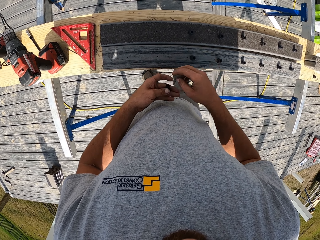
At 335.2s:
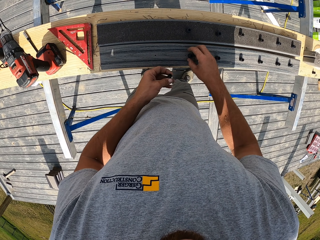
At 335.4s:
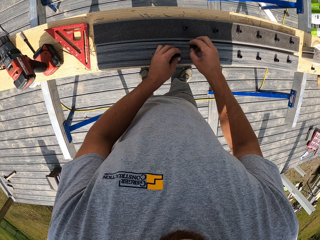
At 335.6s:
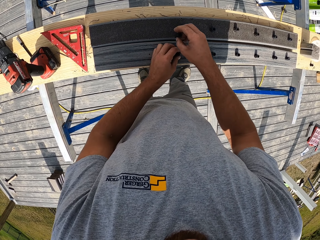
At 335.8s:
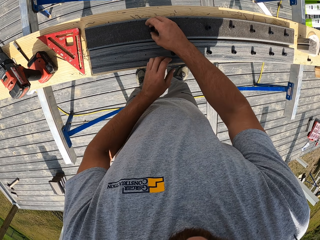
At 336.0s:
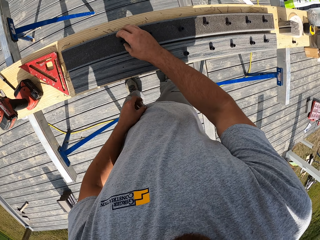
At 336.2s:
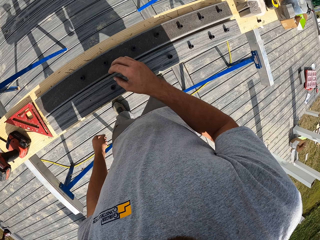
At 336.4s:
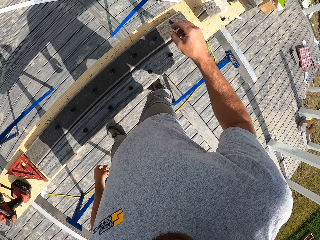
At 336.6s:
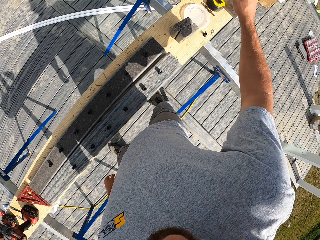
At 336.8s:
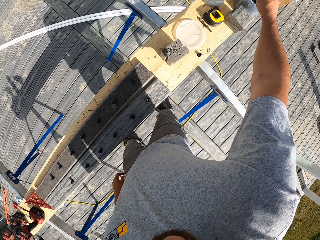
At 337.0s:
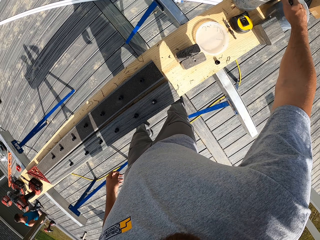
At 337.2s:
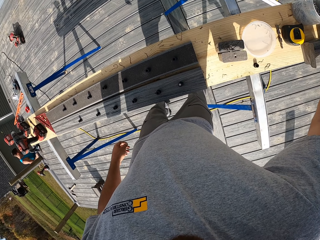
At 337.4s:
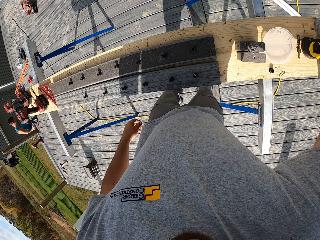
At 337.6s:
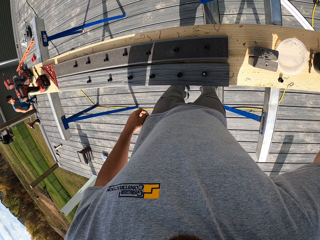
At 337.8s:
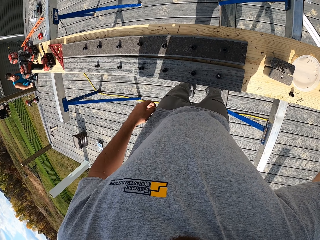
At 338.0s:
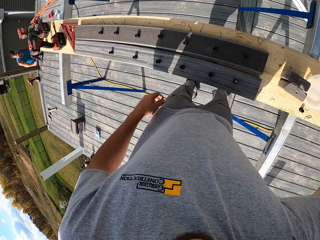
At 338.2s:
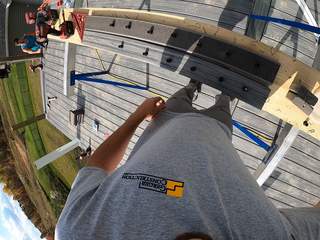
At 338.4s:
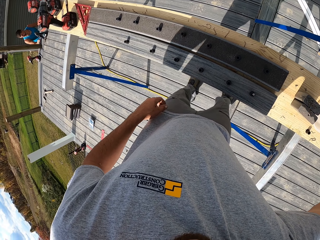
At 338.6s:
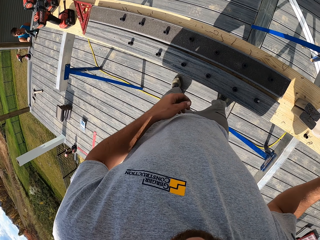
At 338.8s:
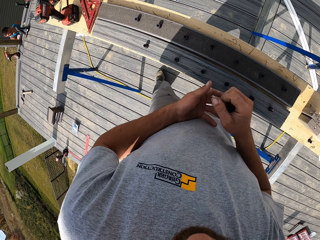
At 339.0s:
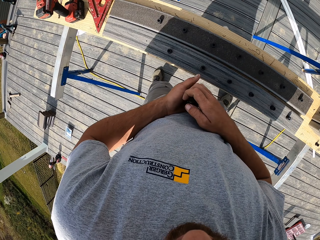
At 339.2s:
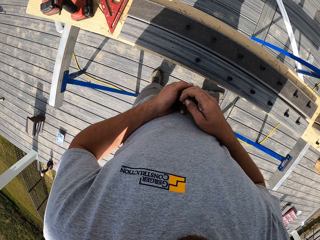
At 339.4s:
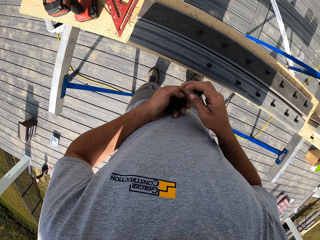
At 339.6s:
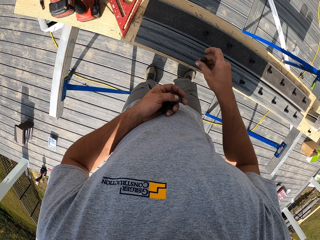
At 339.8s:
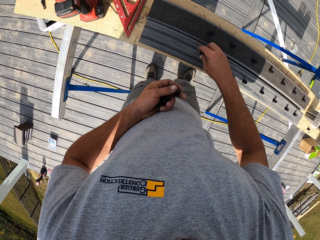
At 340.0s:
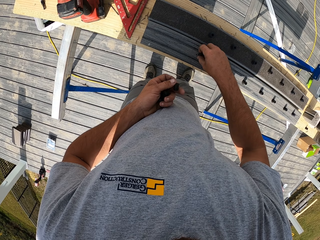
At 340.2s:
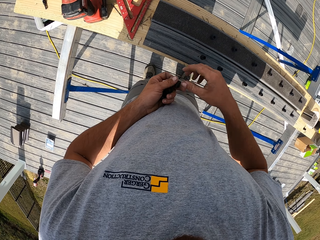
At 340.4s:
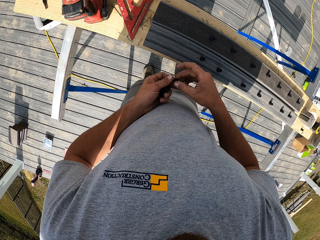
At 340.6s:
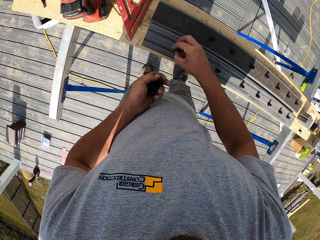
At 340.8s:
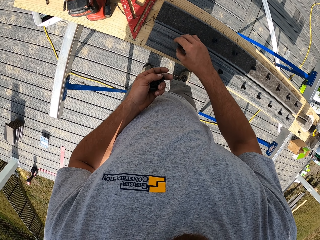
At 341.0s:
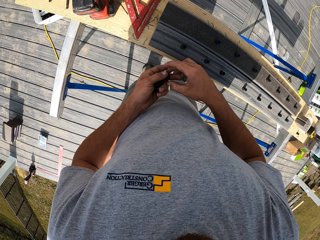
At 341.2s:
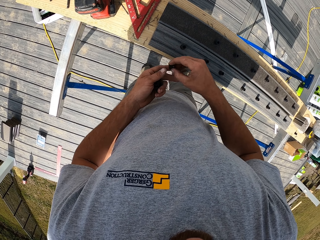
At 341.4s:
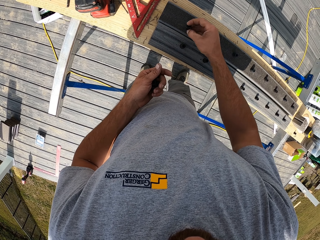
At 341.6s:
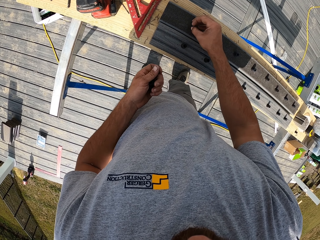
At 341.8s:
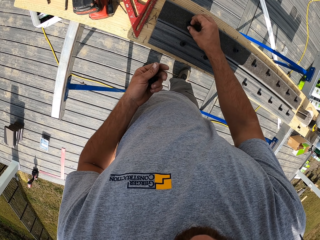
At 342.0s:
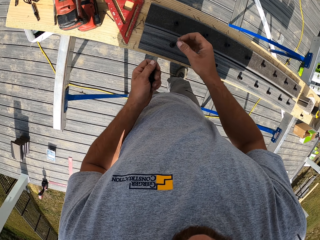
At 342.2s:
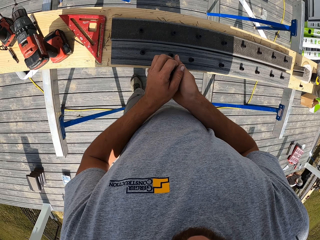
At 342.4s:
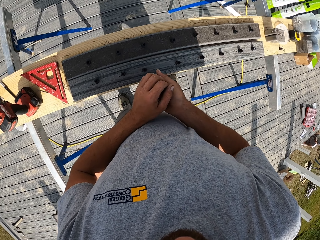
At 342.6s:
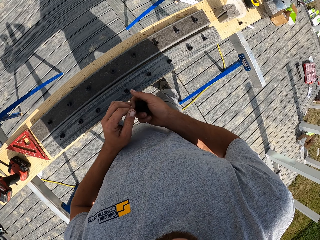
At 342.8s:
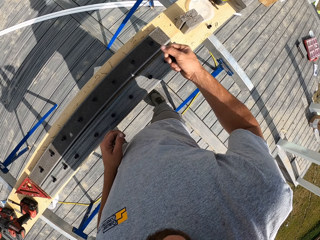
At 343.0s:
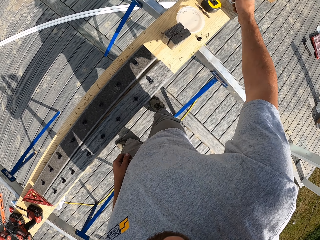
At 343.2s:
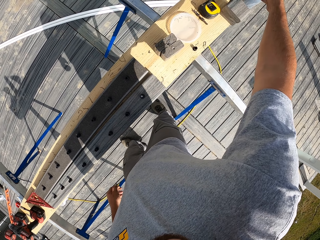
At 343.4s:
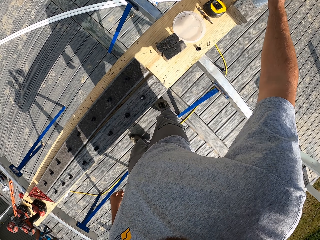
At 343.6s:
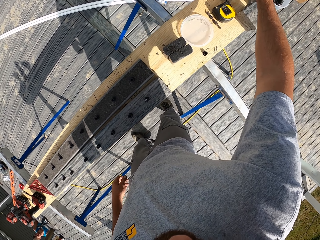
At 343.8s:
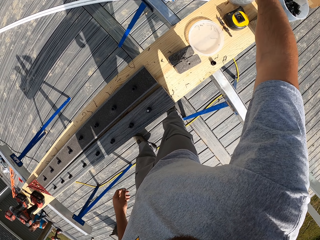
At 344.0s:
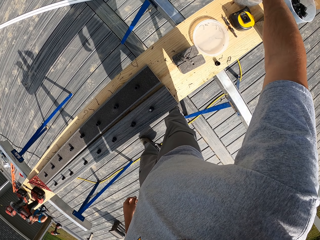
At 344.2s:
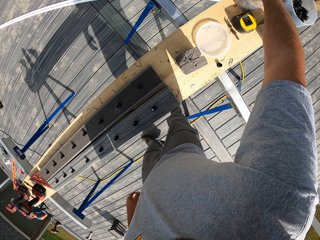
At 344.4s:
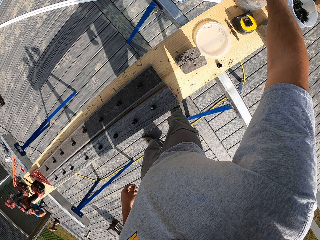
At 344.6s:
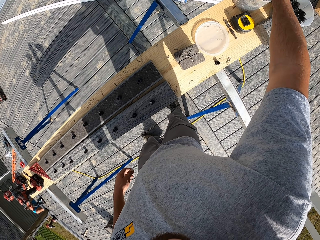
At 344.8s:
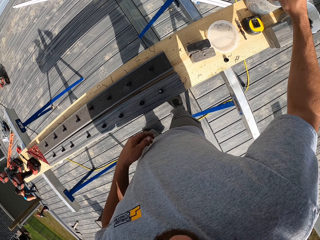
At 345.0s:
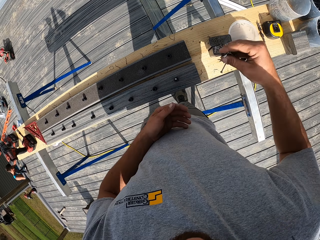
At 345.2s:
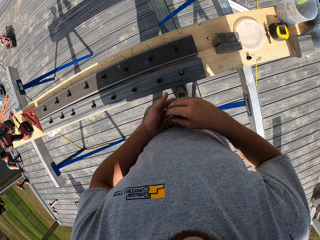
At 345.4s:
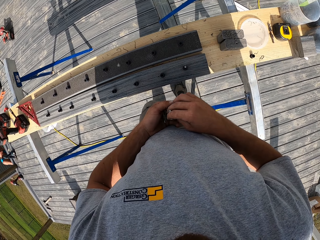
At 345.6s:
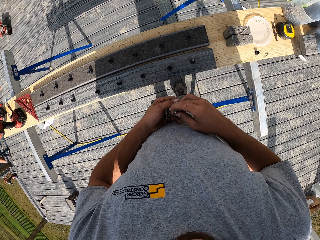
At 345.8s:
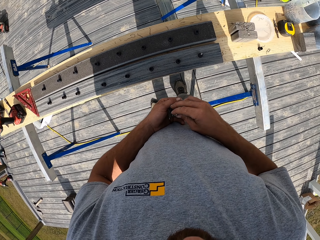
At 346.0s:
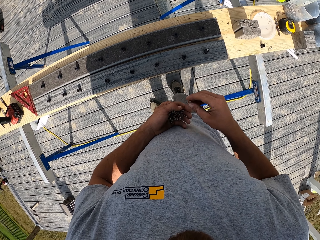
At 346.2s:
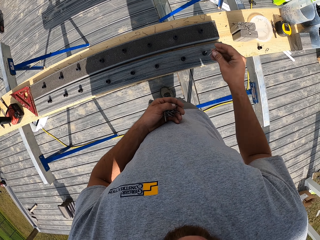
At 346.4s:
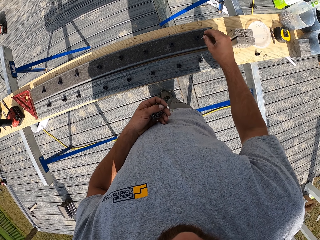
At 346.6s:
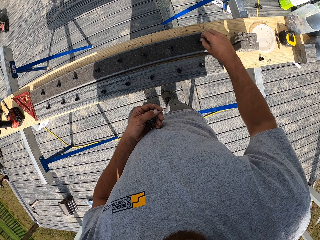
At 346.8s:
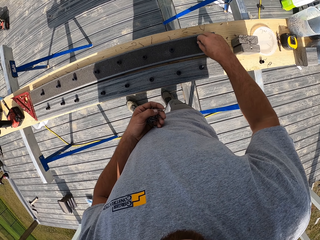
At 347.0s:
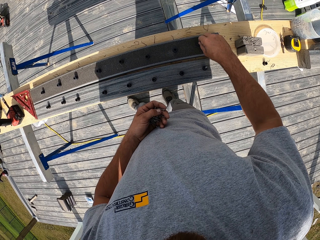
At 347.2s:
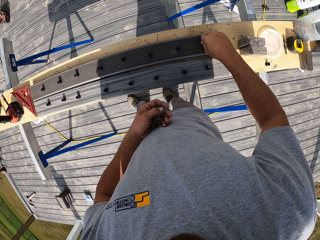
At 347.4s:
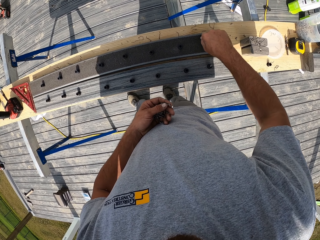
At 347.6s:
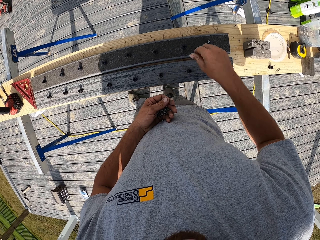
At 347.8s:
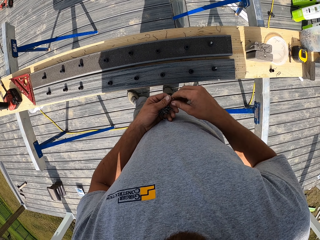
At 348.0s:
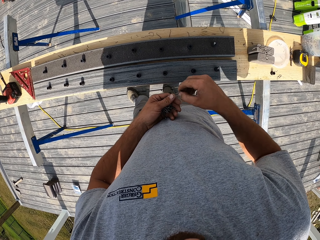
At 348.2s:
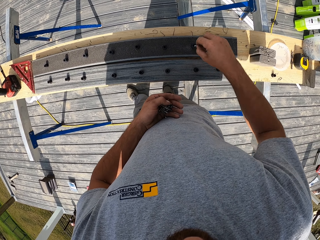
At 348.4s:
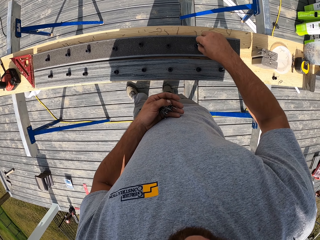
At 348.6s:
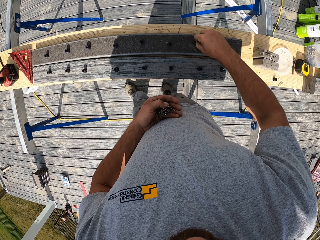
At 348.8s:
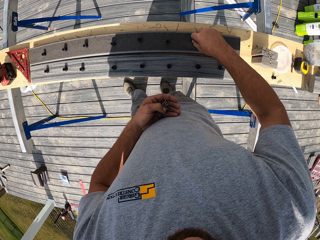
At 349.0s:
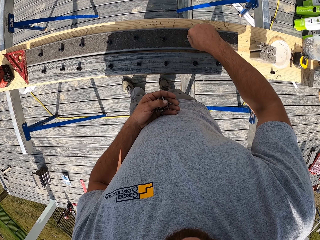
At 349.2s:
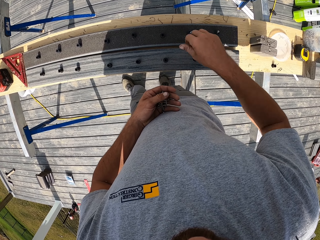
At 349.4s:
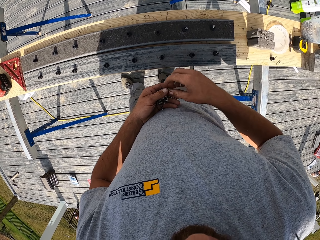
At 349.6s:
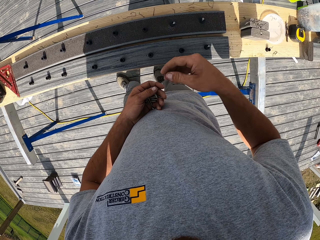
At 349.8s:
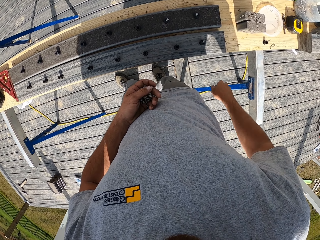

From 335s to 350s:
The camera wearer picks something from the container. They put something on the wood. They pick something from the container. They put something on the wood.

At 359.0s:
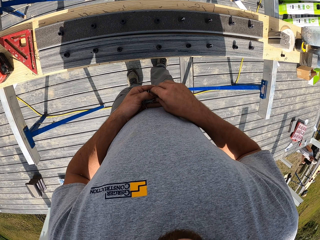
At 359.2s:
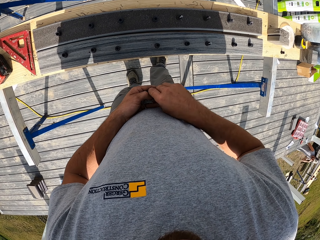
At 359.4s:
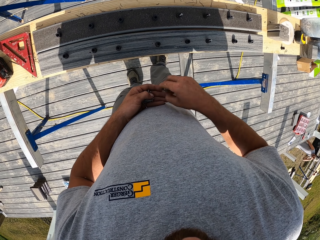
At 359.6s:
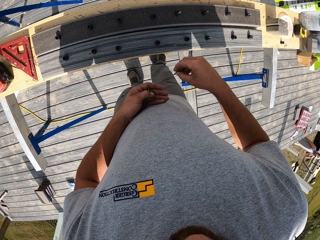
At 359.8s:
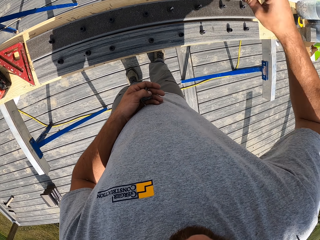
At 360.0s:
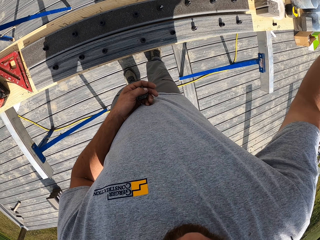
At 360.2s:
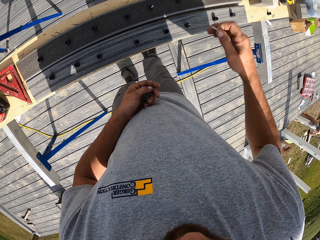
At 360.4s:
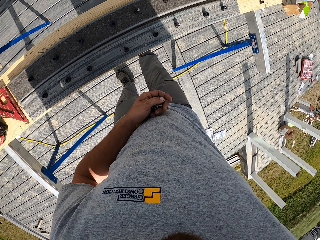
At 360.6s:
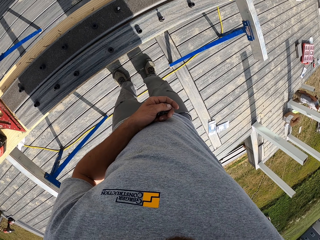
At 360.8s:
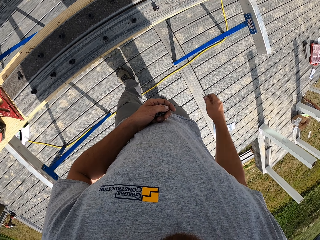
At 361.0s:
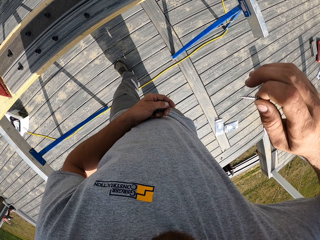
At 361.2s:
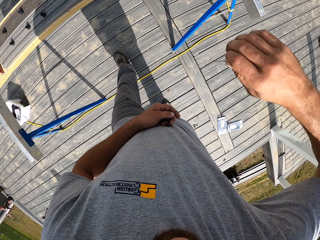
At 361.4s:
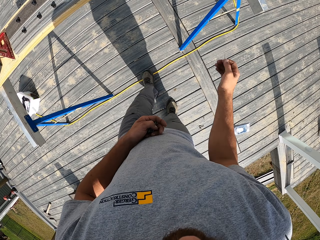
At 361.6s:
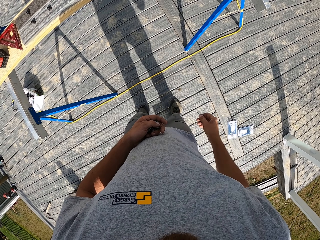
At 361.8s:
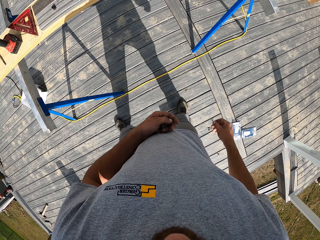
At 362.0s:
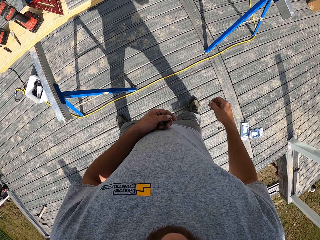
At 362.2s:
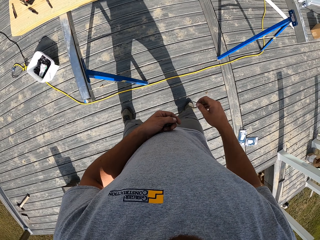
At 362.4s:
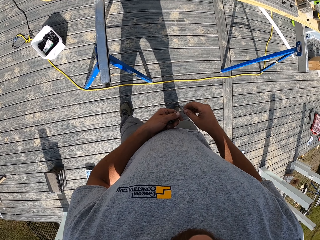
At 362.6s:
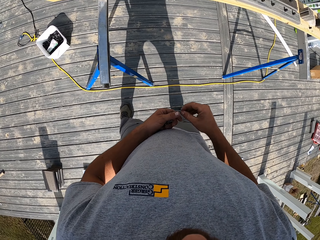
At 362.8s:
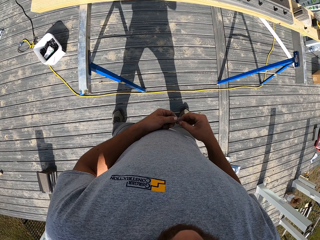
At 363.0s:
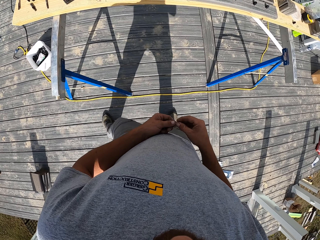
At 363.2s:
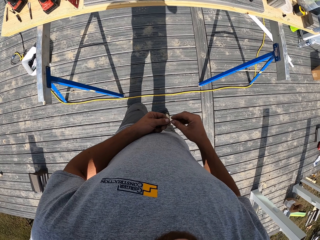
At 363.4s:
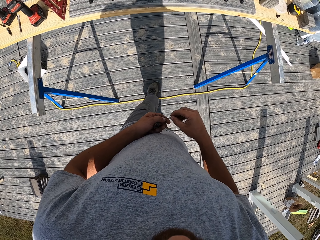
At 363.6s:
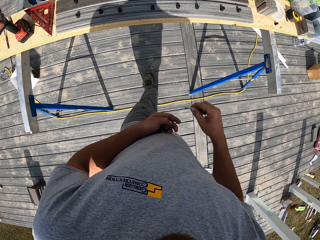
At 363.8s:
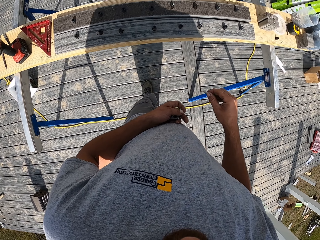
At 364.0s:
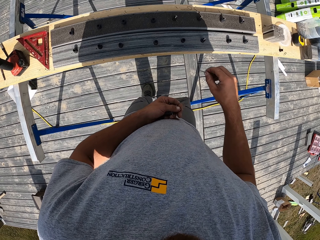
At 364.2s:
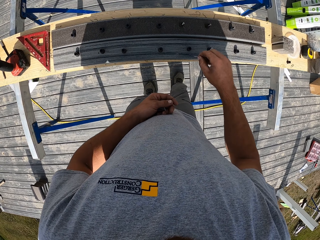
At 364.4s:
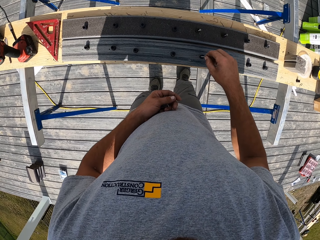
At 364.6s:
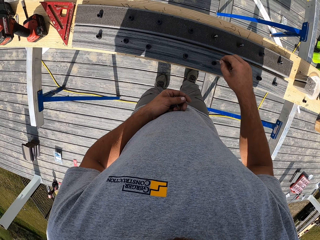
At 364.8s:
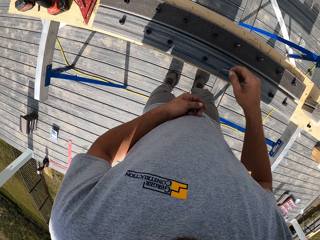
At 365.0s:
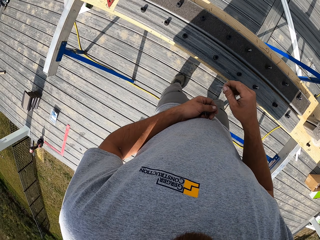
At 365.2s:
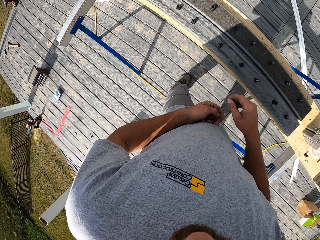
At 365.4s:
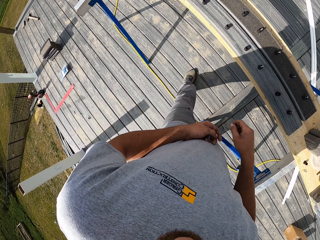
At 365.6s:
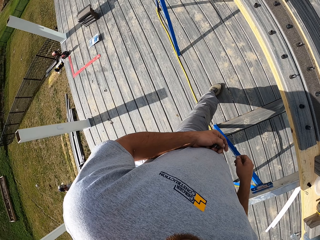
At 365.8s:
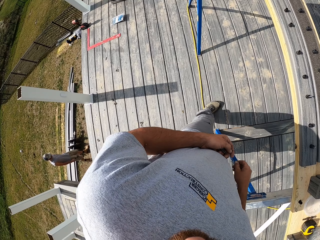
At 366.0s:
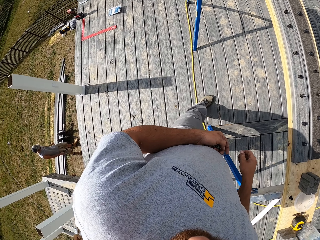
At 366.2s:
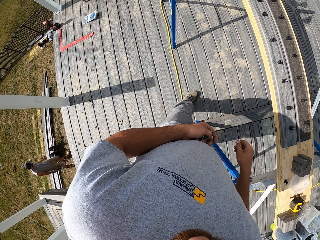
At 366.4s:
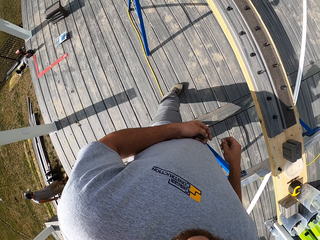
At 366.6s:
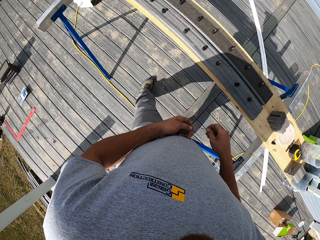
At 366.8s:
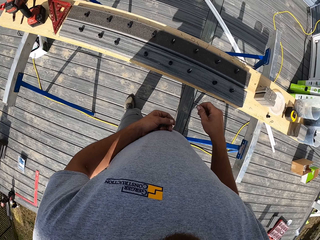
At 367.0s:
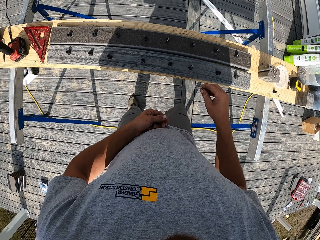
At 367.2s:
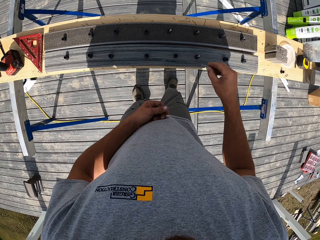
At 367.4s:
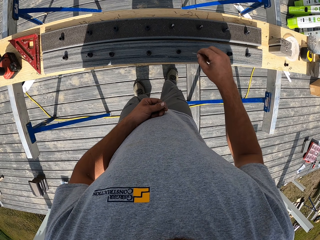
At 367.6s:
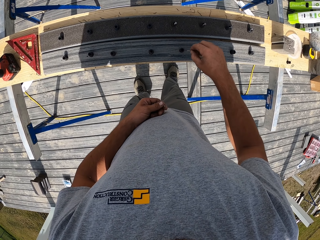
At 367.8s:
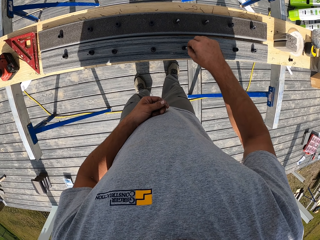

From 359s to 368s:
The camera wearer shakes his hand.
